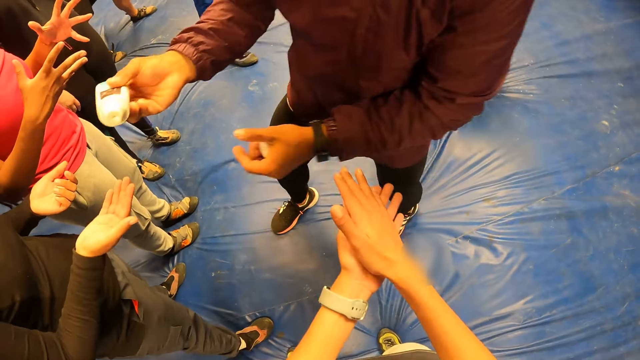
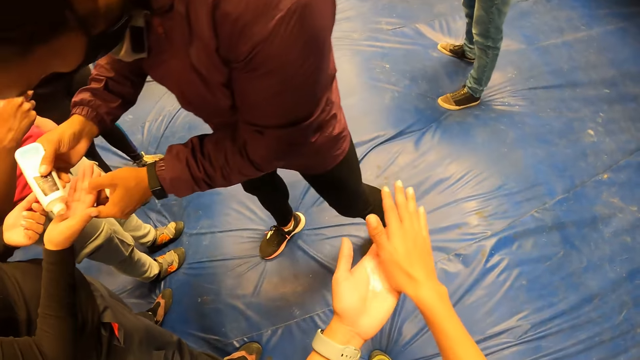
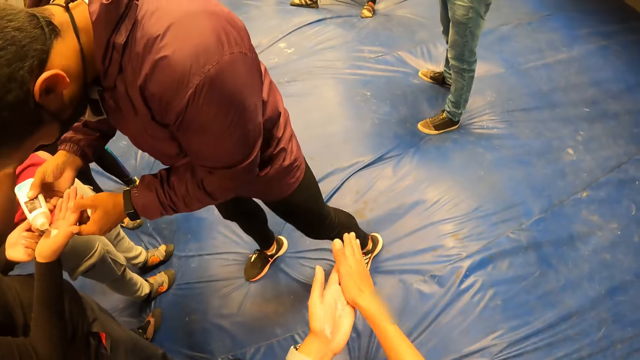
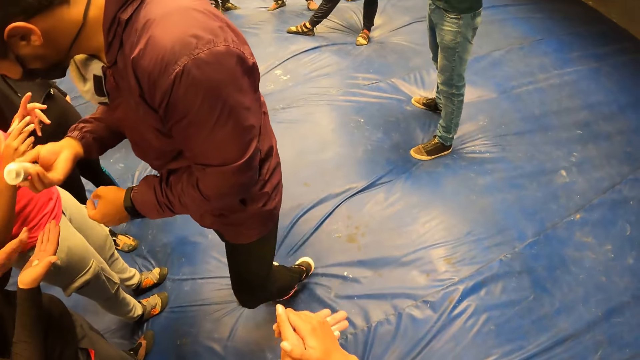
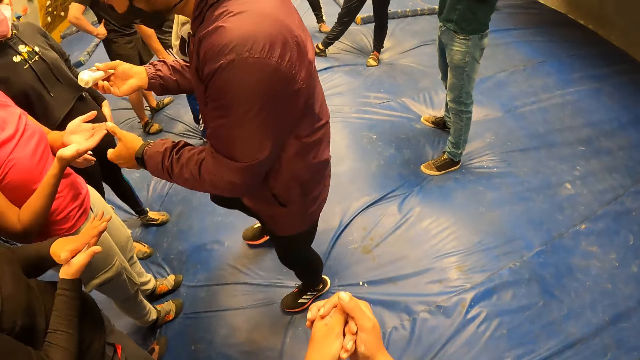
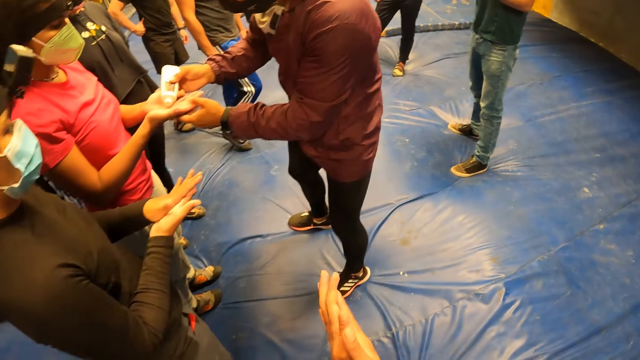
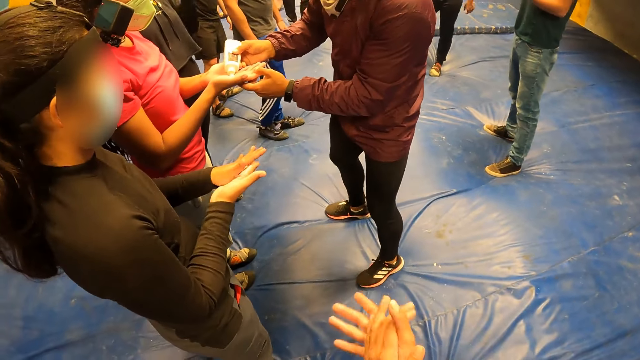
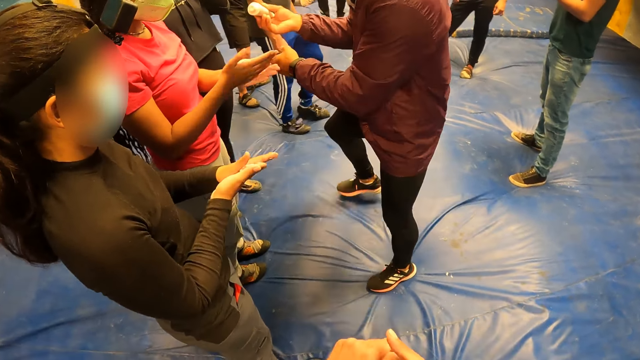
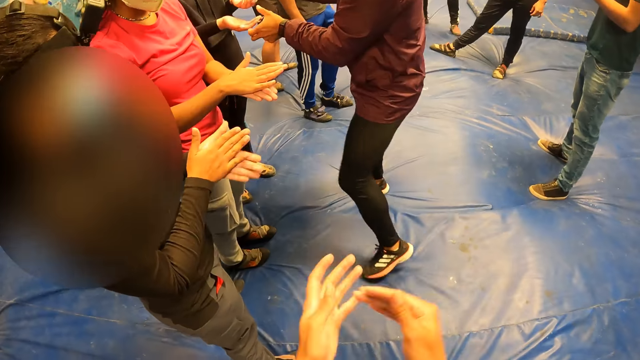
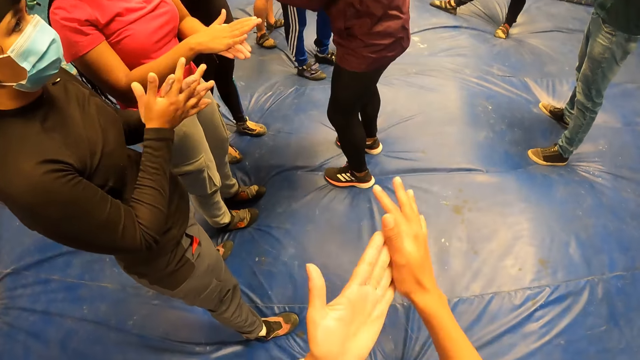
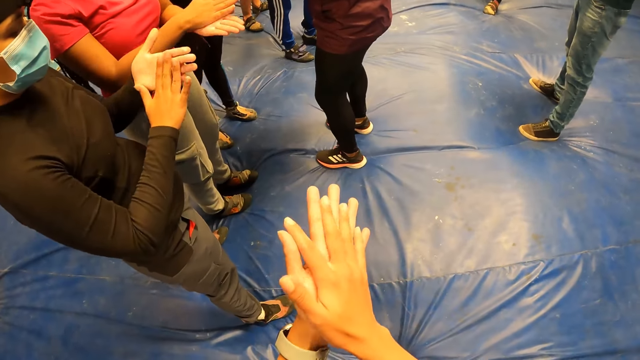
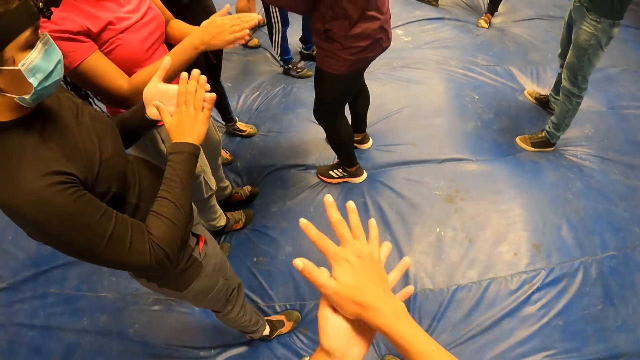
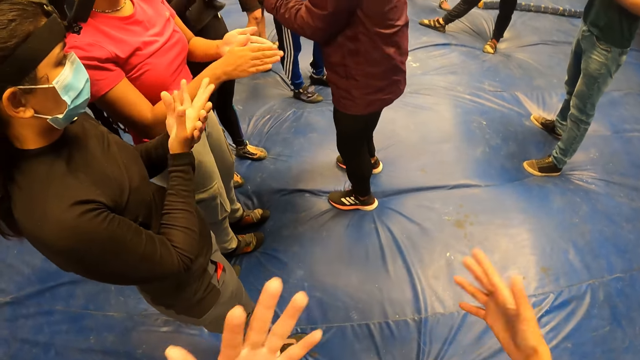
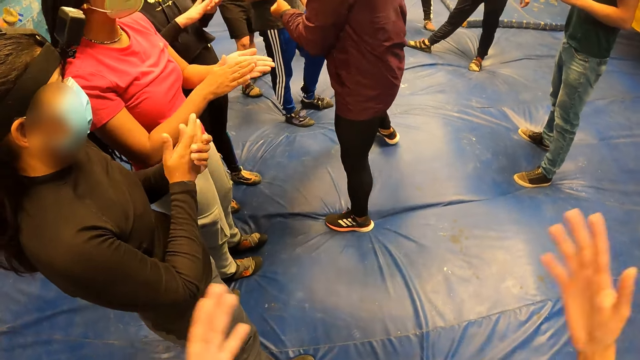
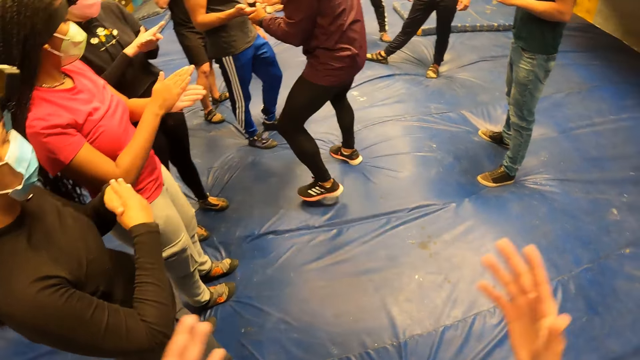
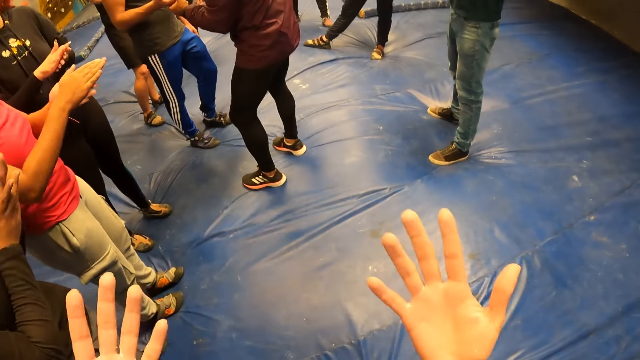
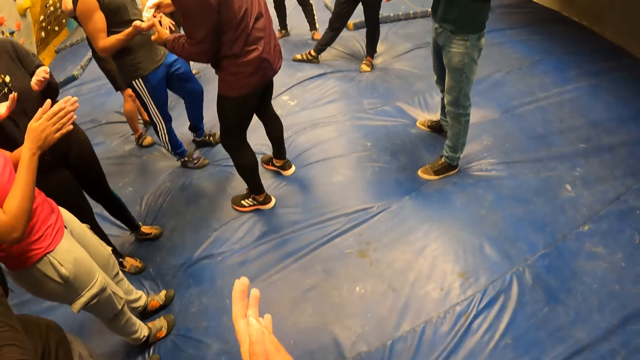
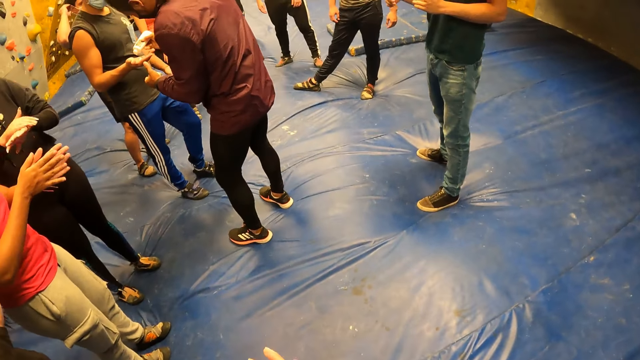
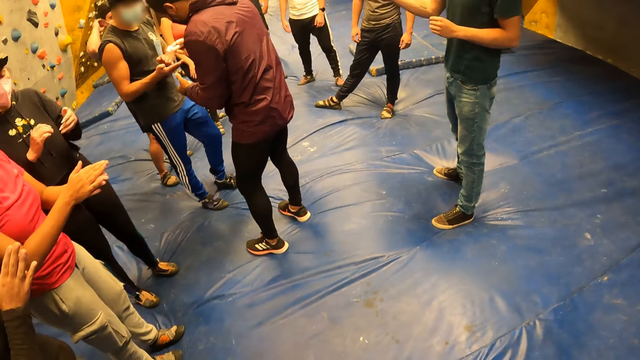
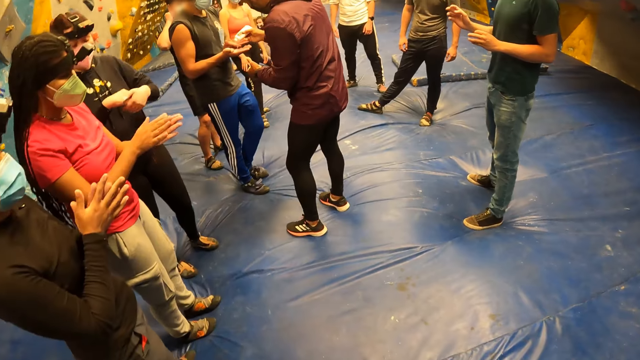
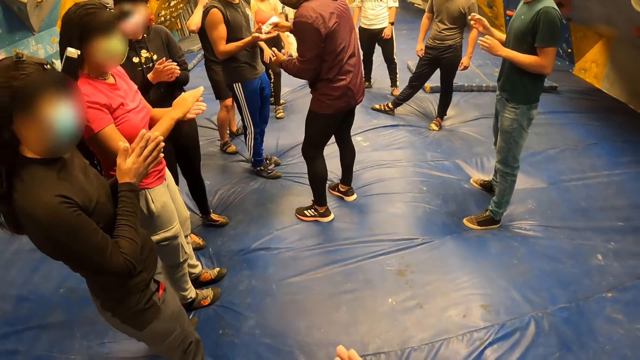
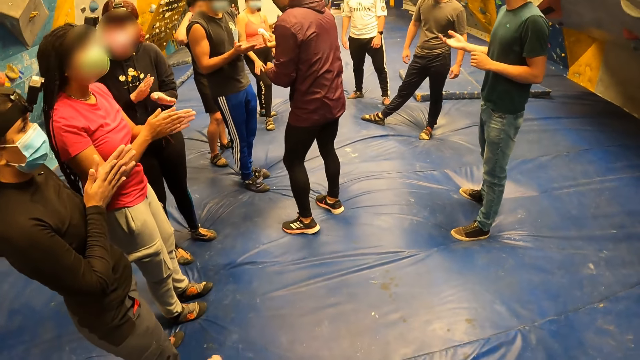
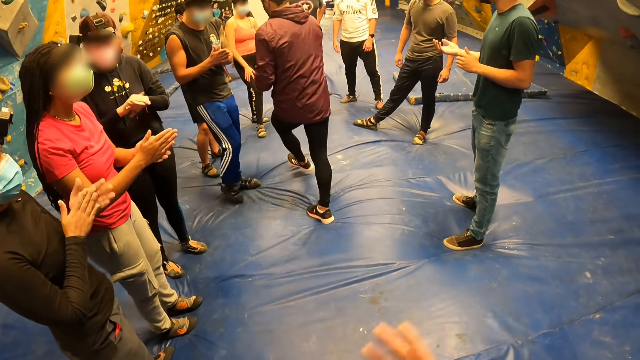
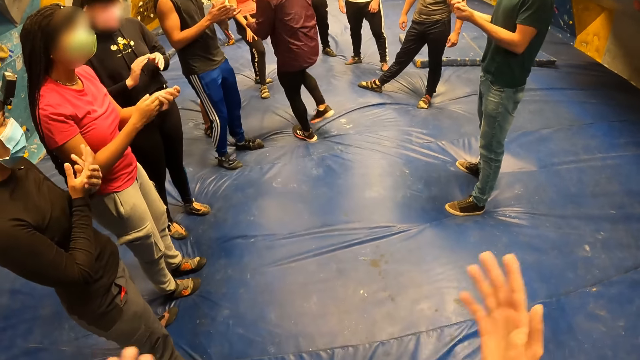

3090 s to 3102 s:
The camera wearer places her right hand over her left hand. She rubs the climbing lotion on her hands. A man pours the climbing lotion on a woman's right hand. The woman rubs the climbing lotion on her hands. The camera wearer shakes her hands.

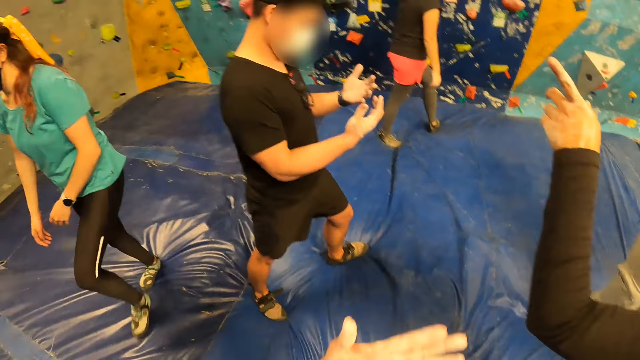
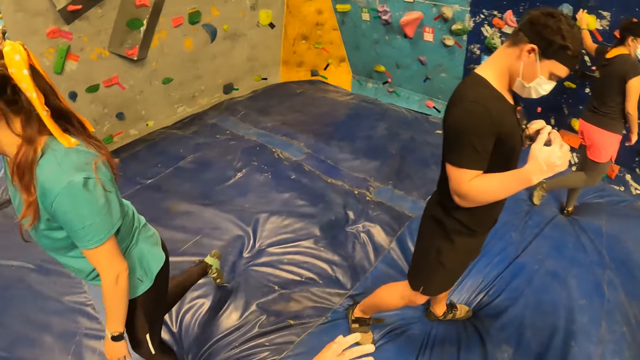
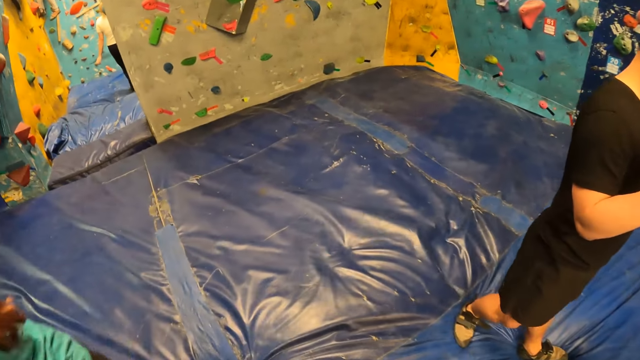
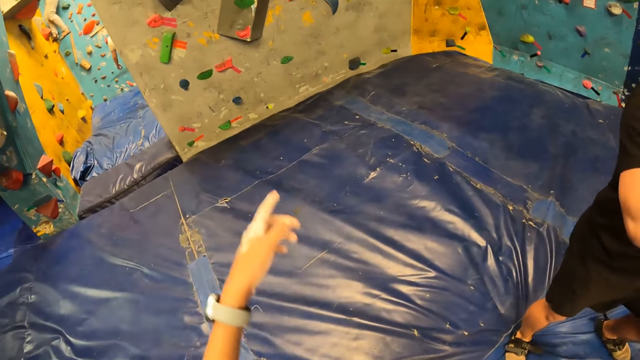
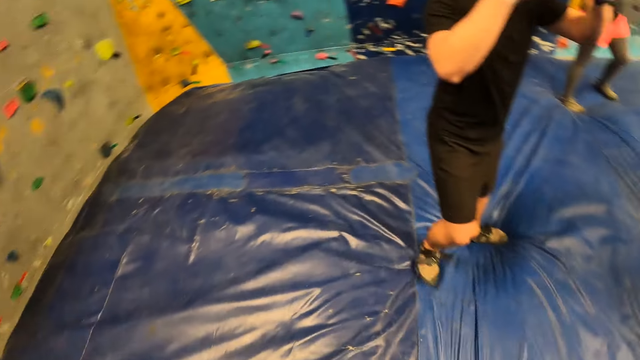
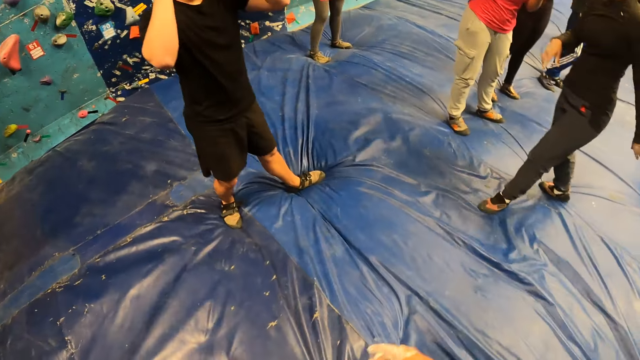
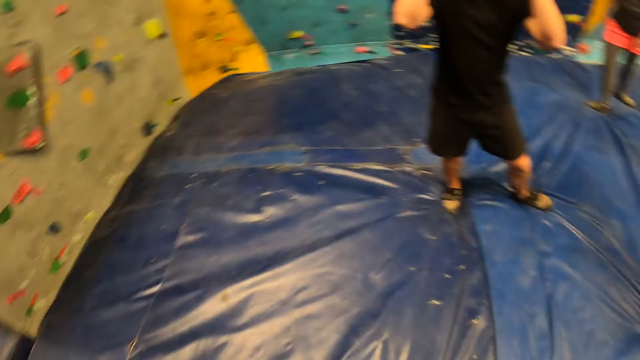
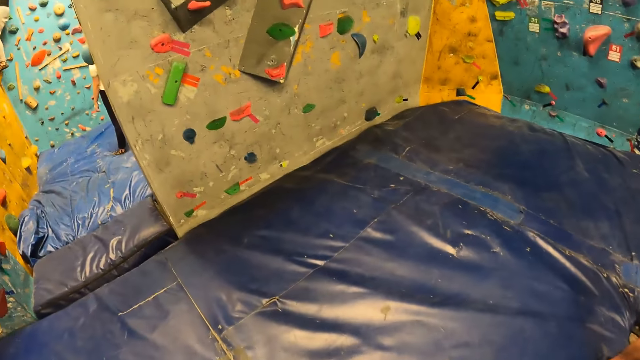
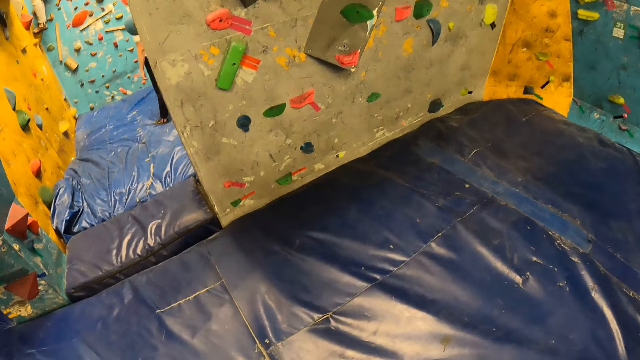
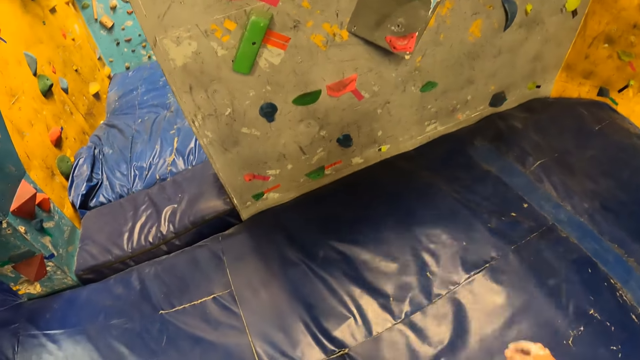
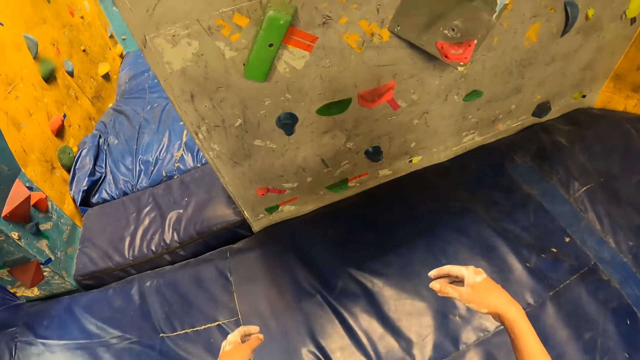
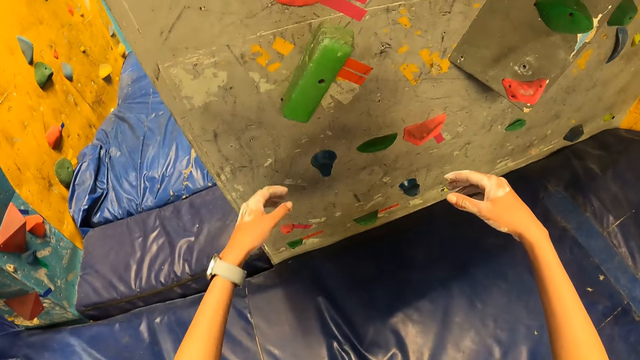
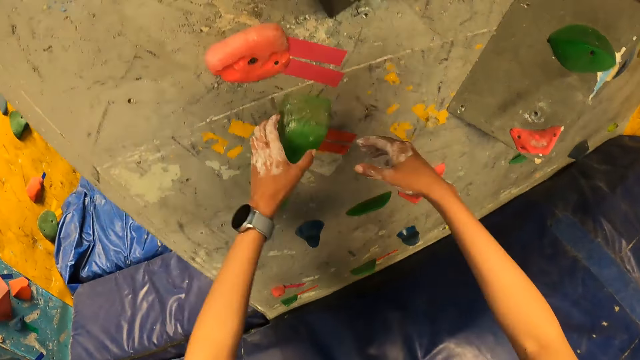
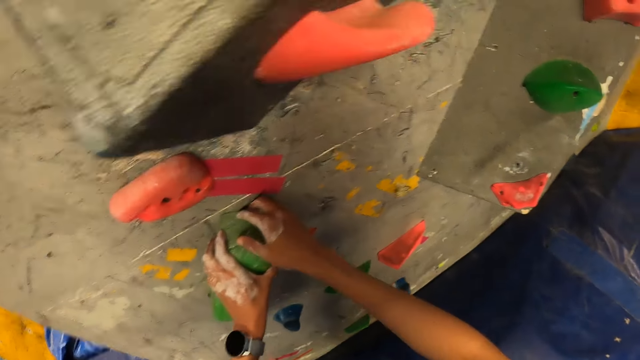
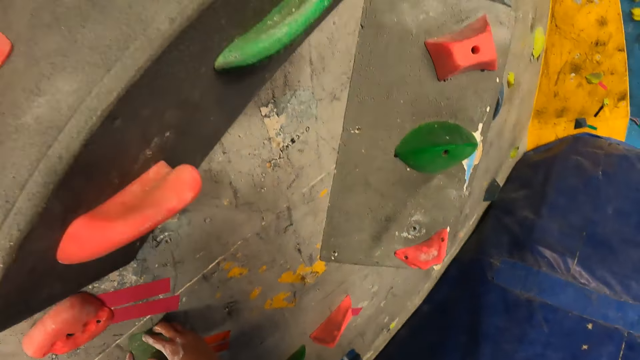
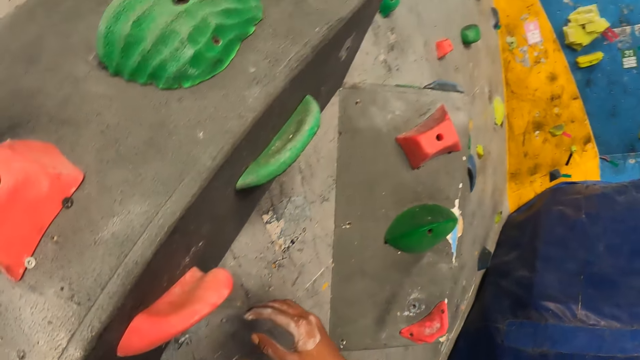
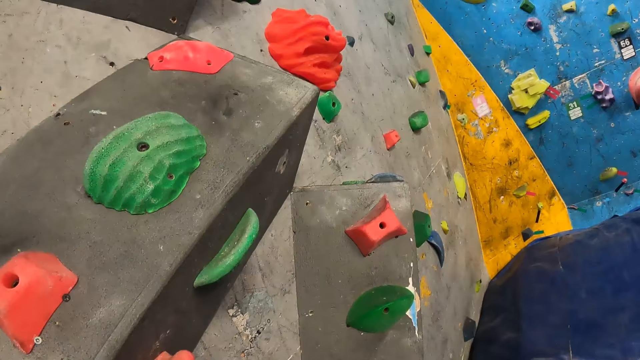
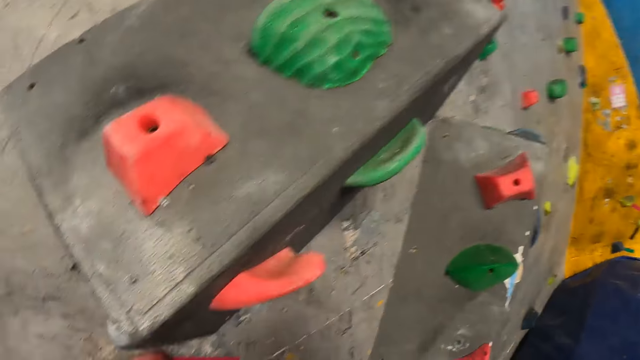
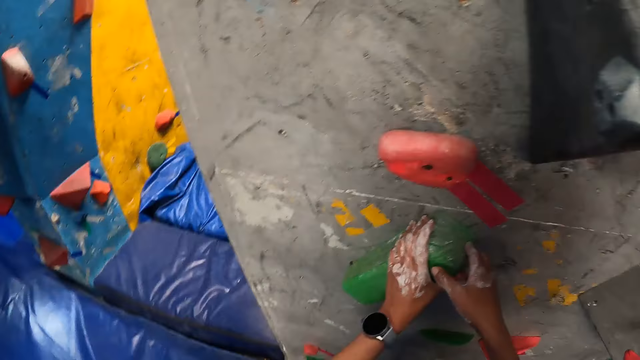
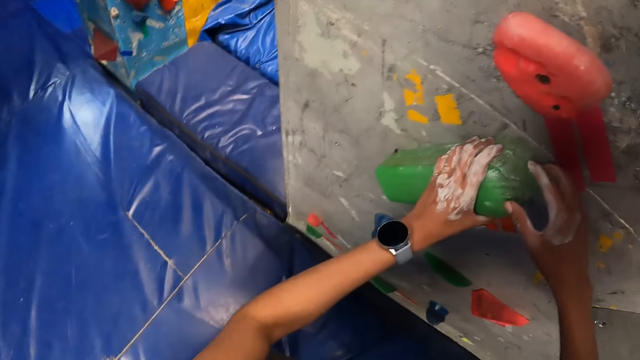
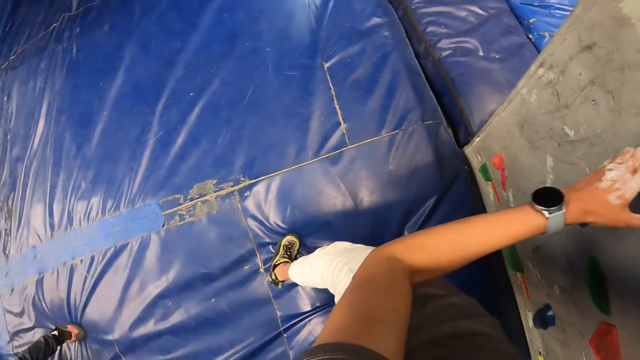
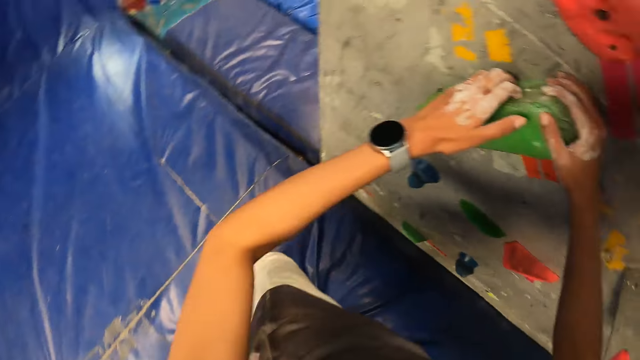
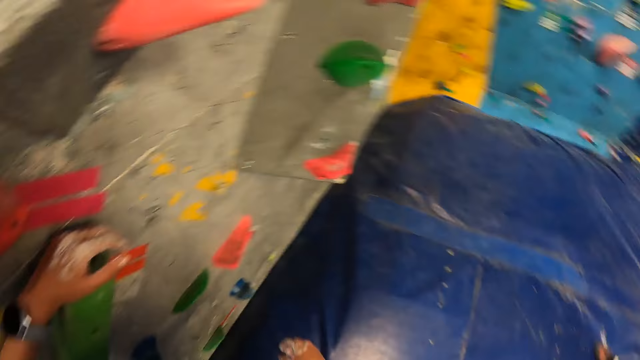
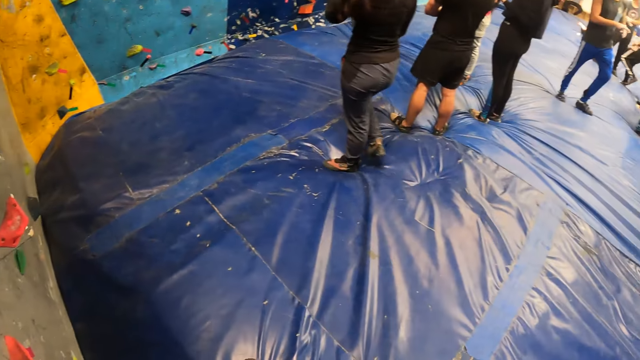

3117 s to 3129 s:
The camera wearer makes a hand gesture. She walks towards a bouldering wall. She holds a grip of a wall climb challenge. She places her hands on a bouldering rock.
